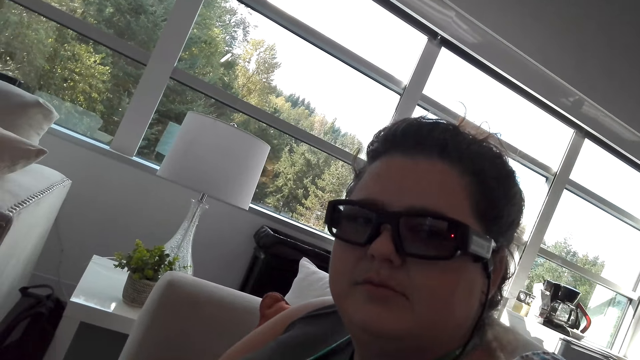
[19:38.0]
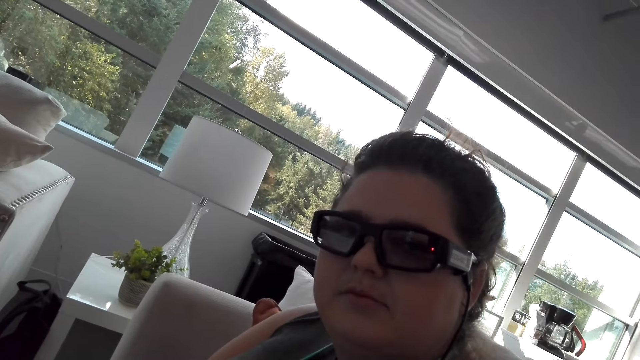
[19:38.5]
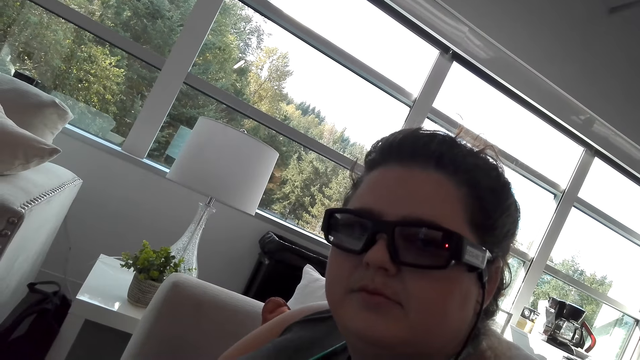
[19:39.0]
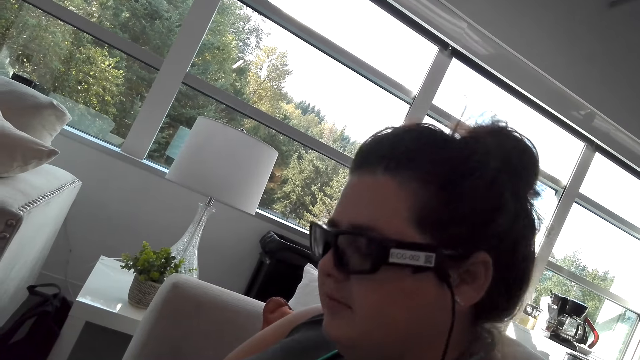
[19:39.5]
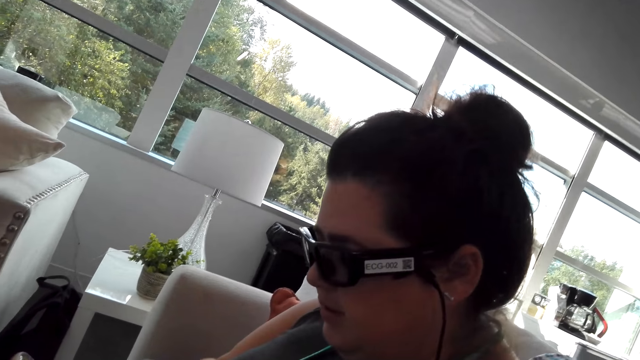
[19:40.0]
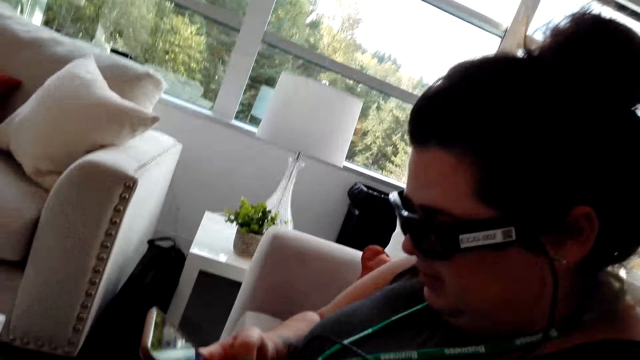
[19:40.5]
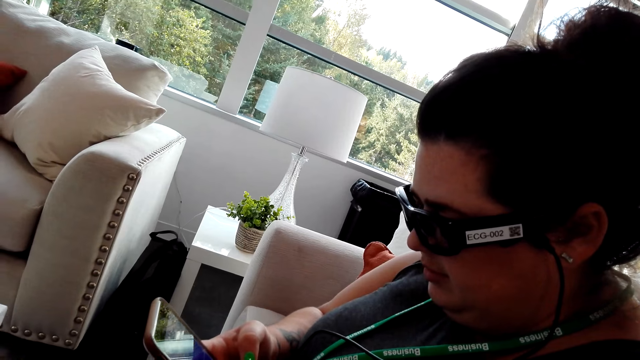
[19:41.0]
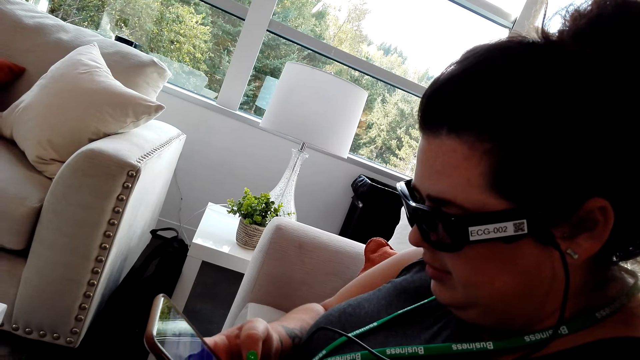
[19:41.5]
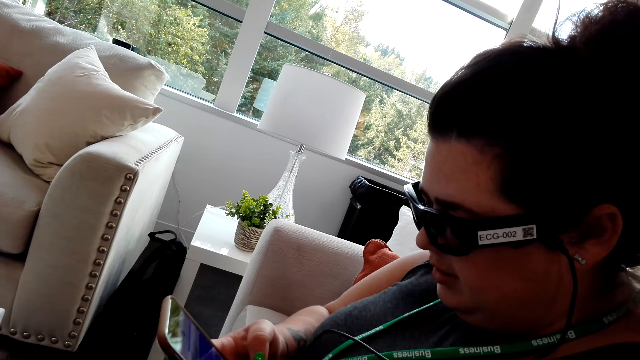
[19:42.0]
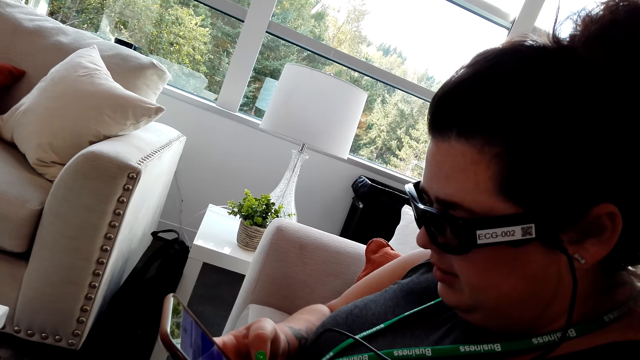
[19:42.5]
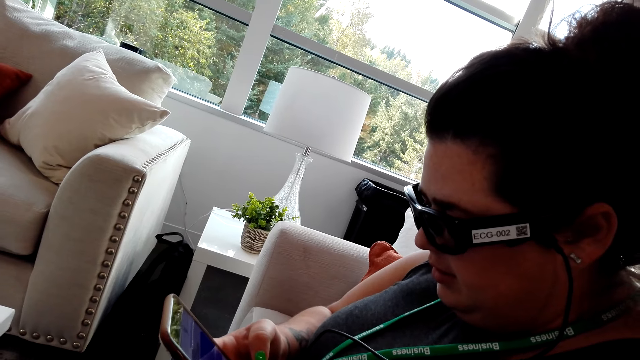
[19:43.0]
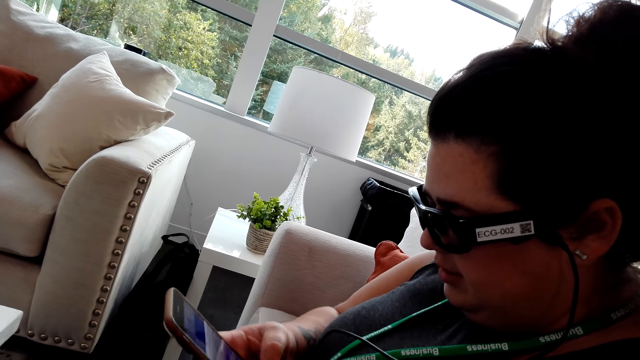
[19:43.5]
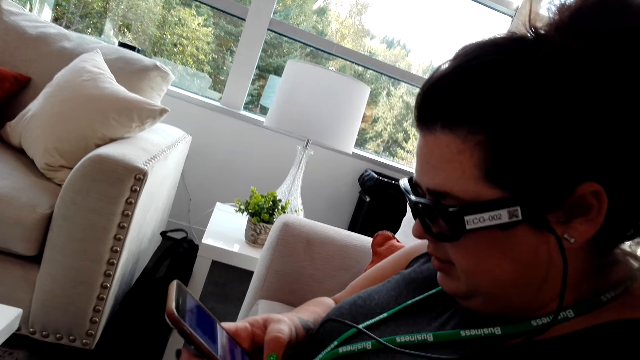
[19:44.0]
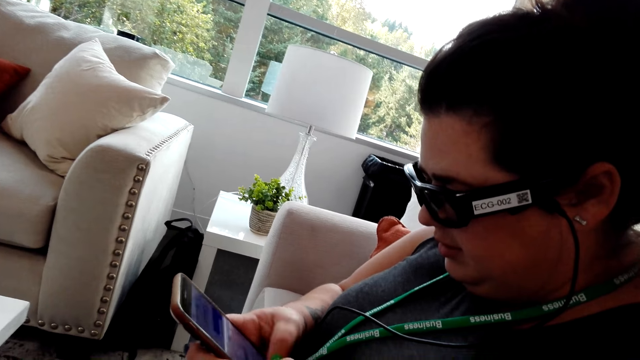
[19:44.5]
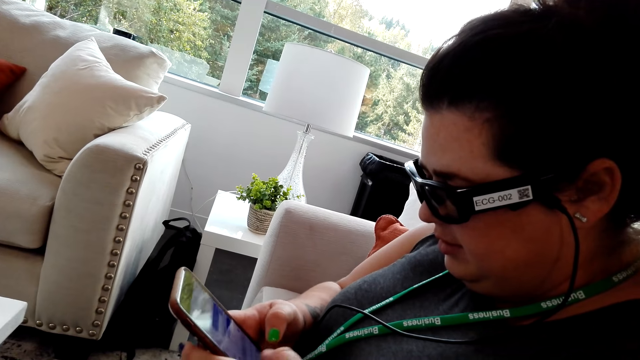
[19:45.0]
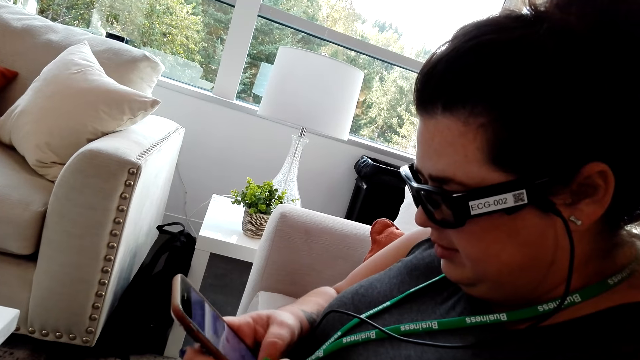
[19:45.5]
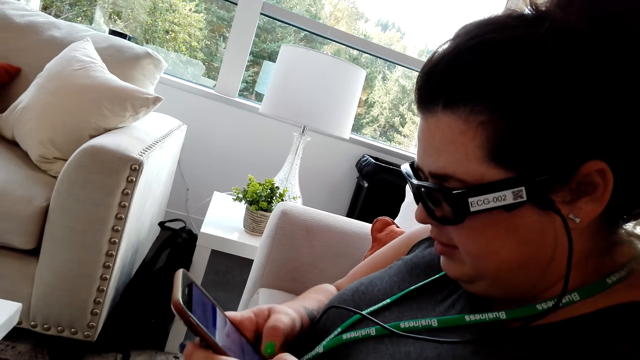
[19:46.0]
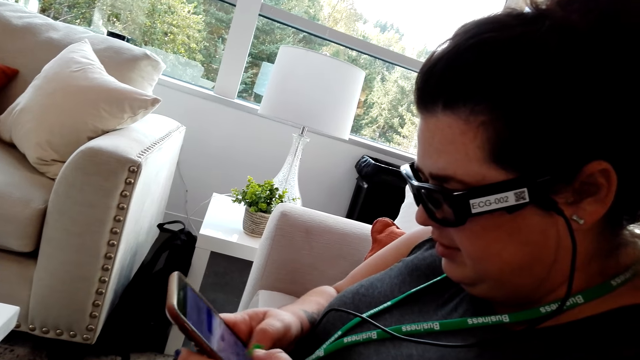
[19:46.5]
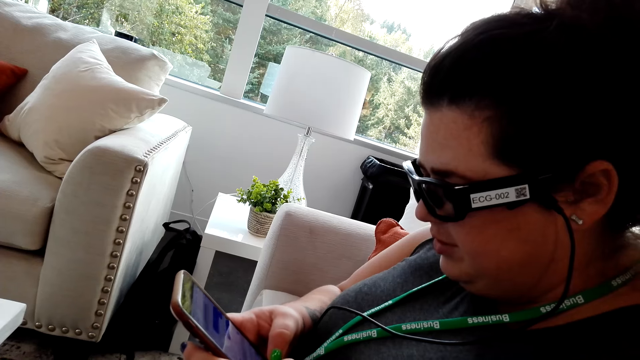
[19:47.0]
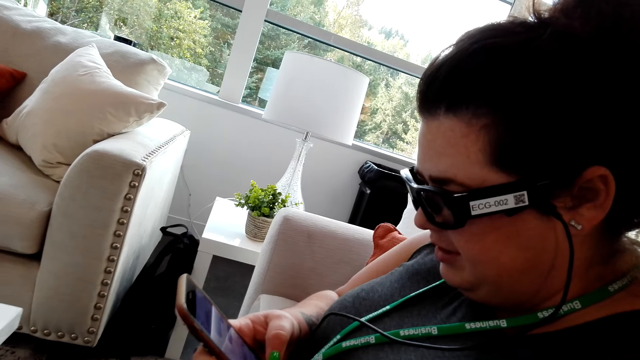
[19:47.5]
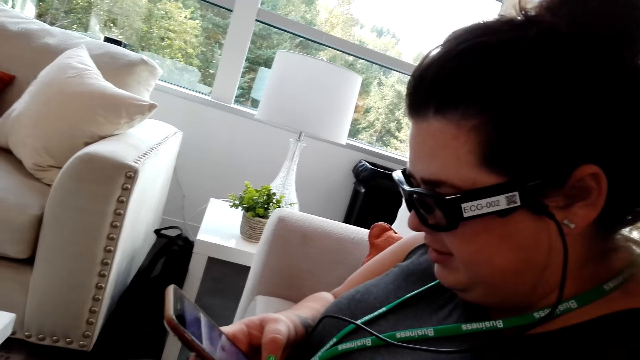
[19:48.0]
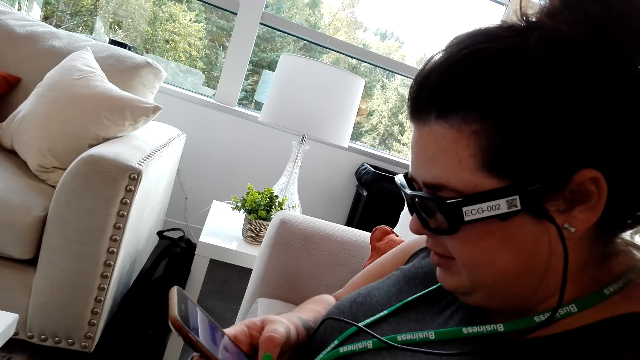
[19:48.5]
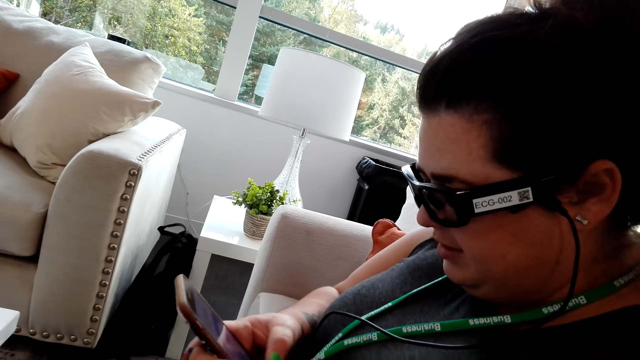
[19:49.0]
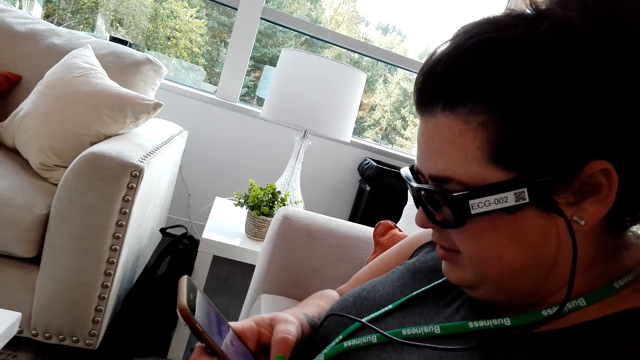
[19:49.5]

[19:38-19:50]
A person browses on a phone.

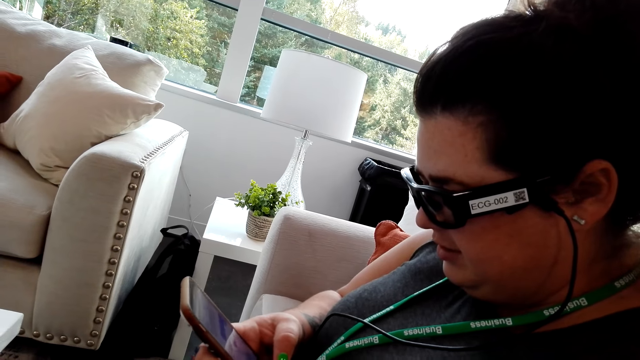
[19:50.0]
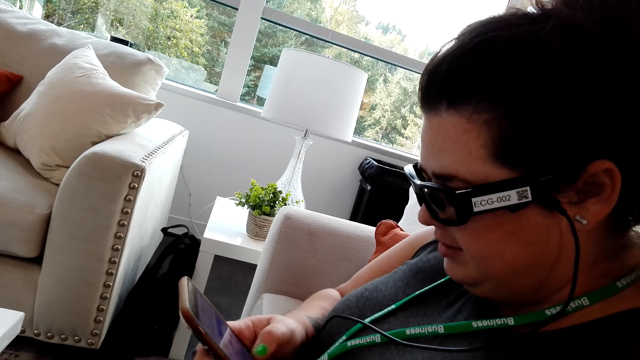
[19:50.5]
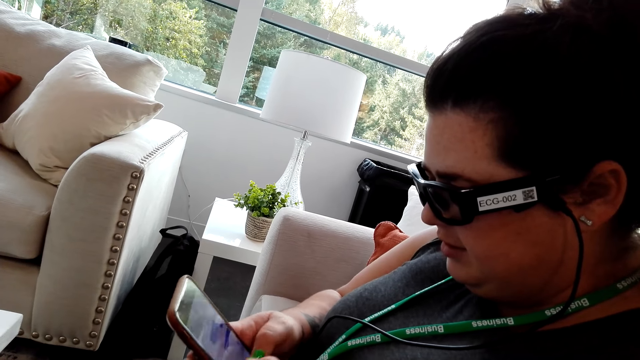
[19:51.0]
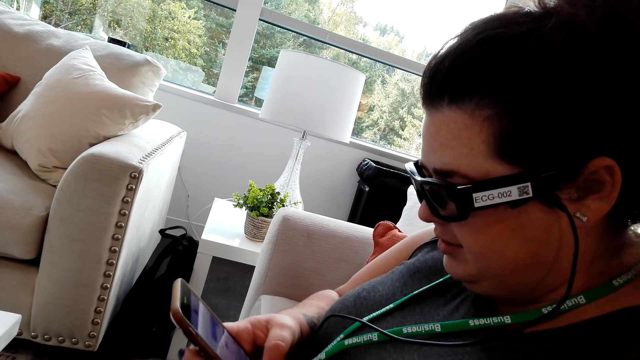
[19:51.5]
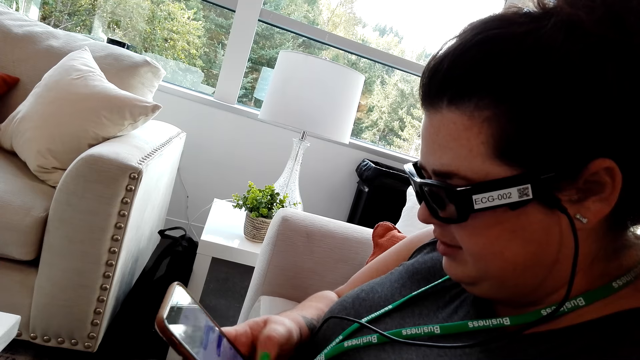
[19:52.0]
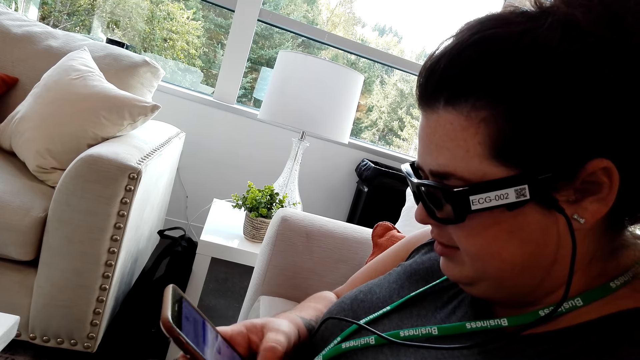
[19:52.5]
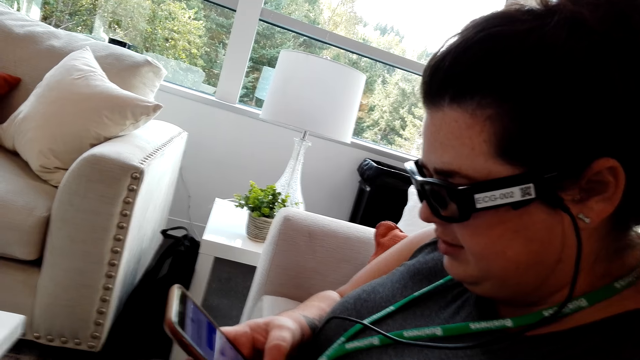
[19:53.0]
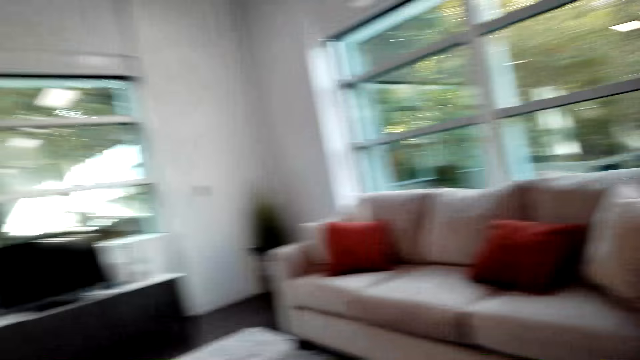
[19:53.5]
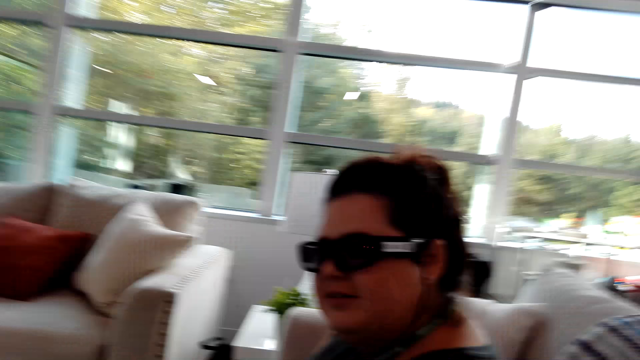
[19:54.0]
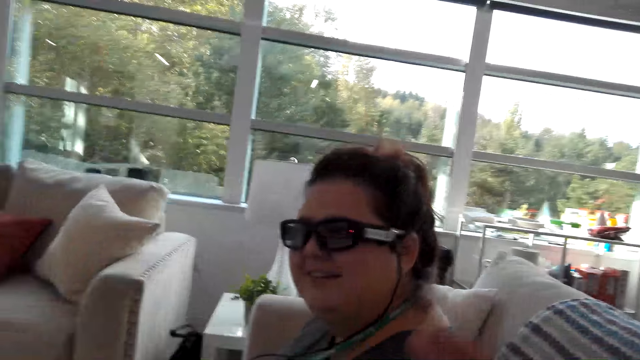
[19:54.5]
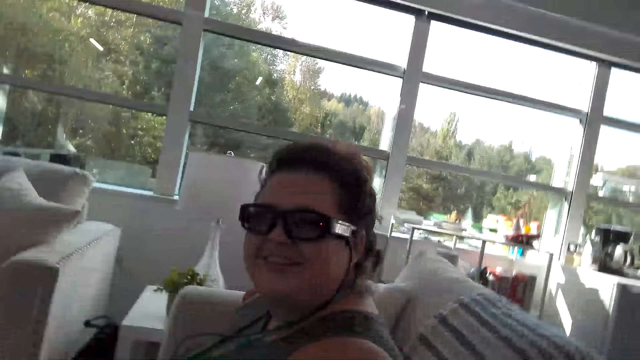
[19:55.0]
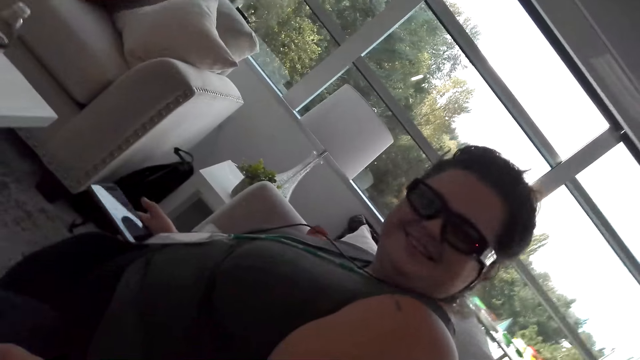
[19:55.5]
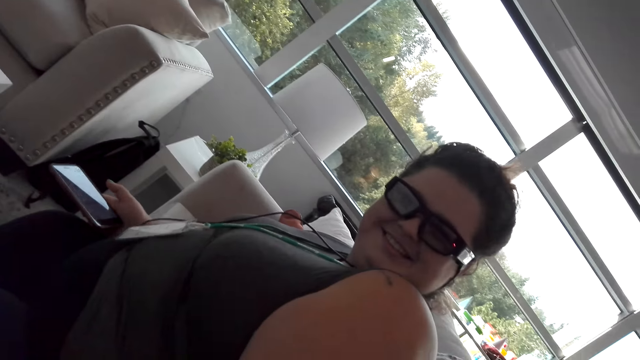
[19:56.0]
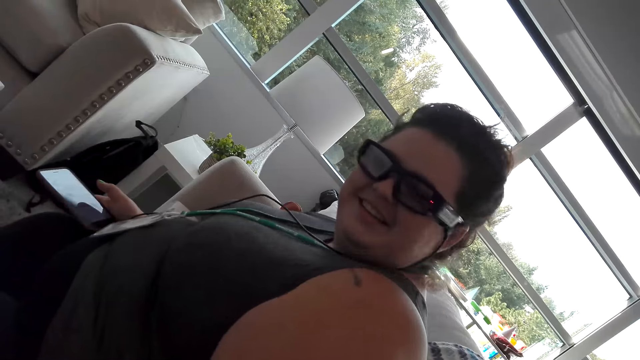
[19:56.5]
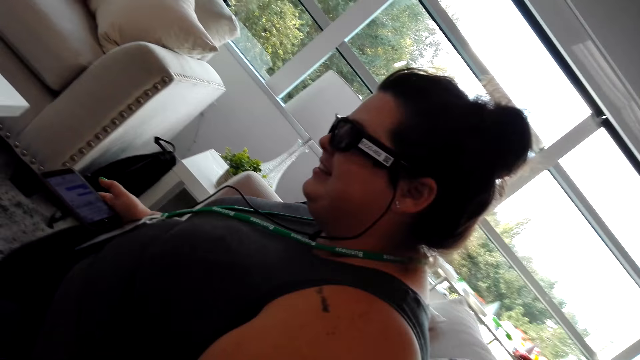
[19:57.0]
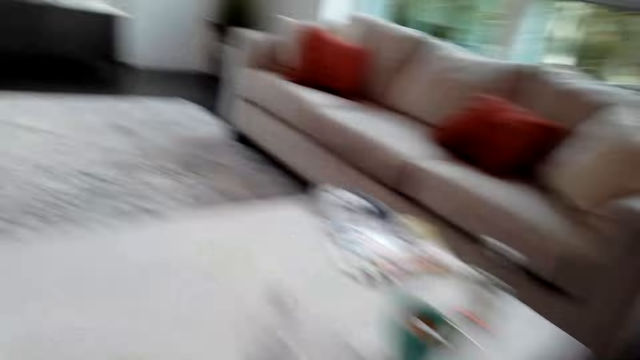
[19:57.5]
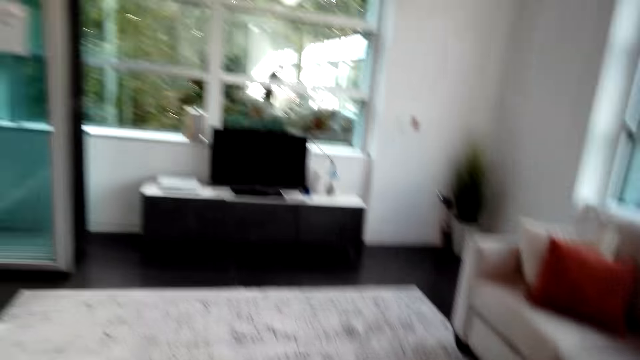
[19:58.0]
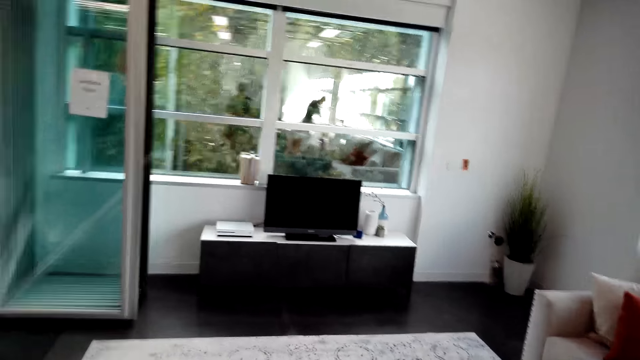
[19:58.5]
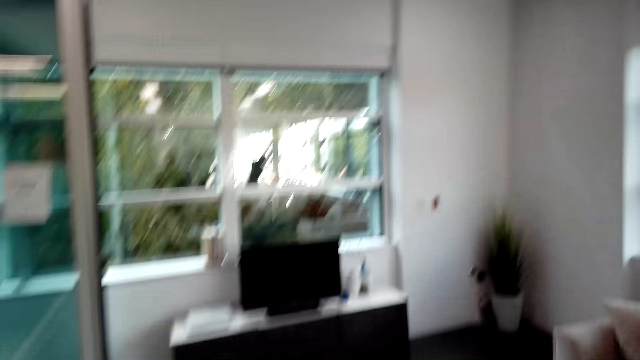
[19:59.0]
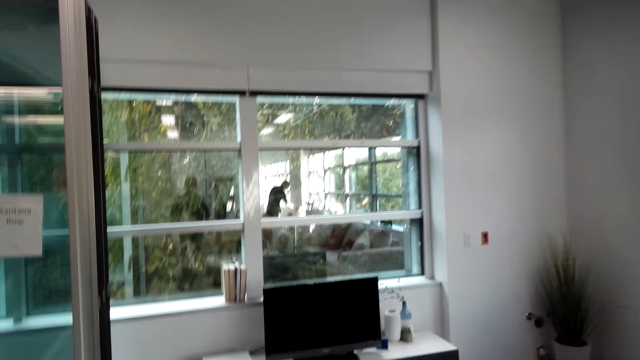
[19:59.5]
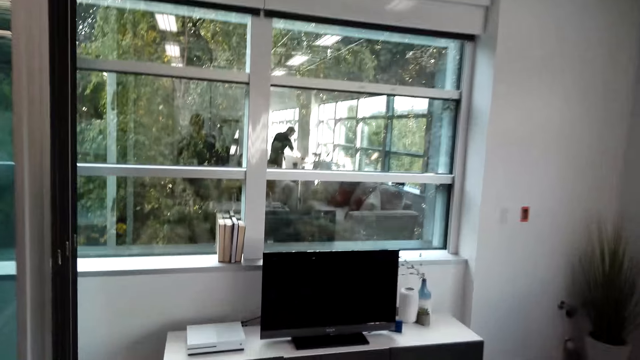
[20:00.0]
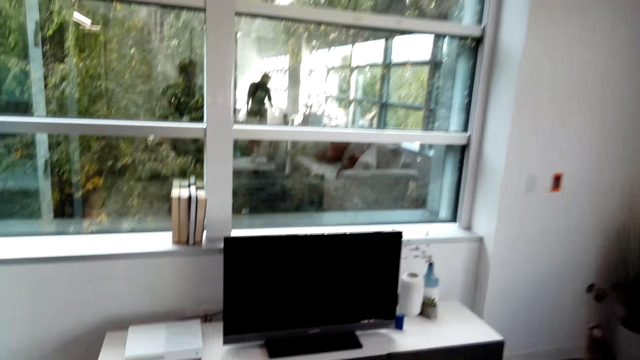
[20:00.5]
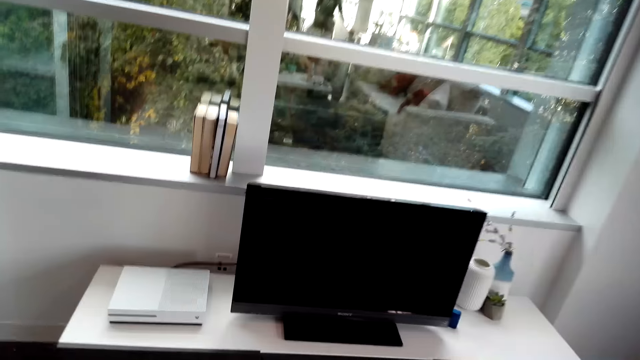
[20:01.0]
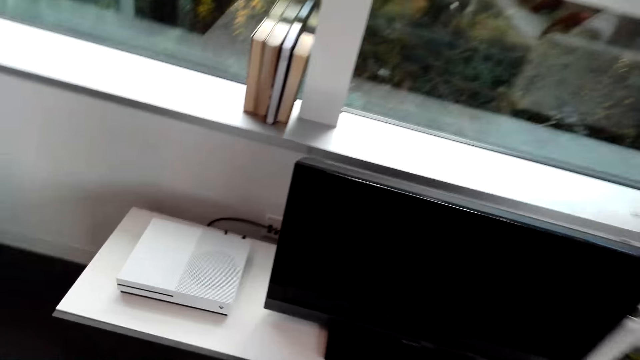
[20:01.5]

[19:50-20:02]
The camera wearer walks toward the TV stand. They walk around the house.
